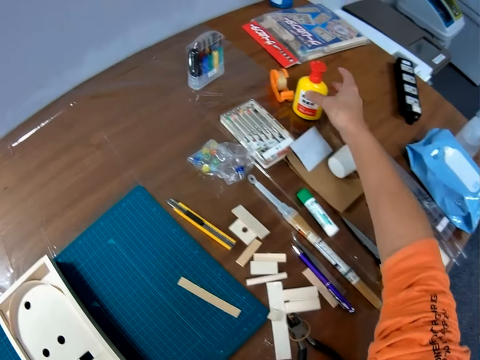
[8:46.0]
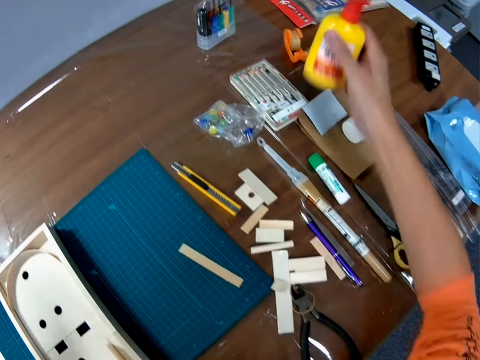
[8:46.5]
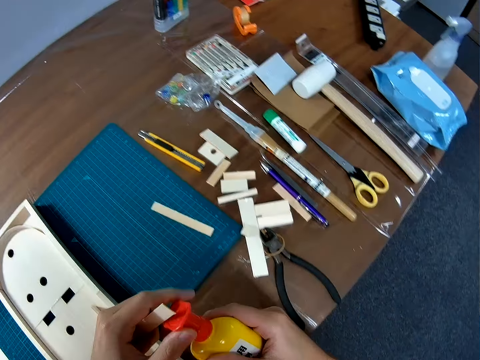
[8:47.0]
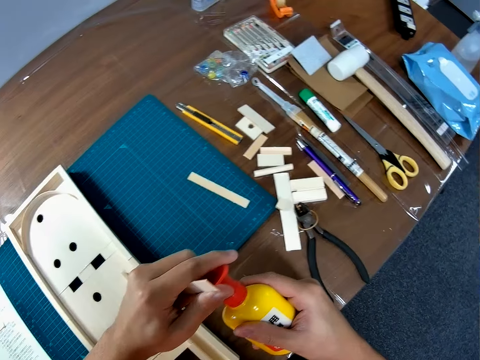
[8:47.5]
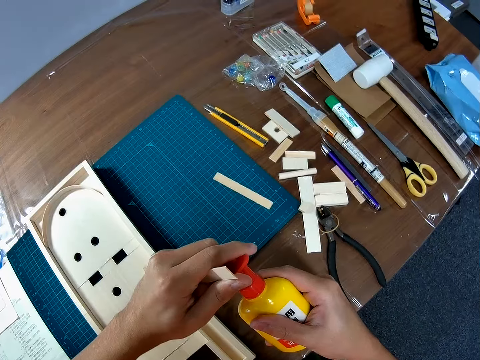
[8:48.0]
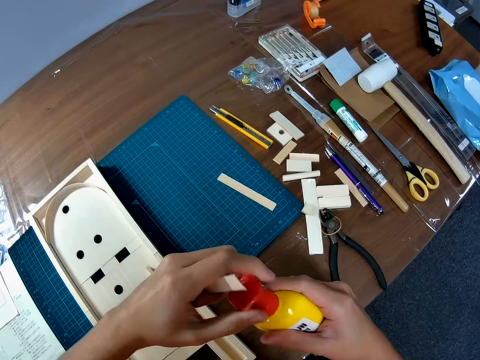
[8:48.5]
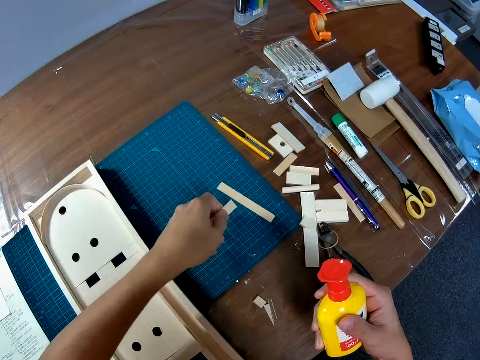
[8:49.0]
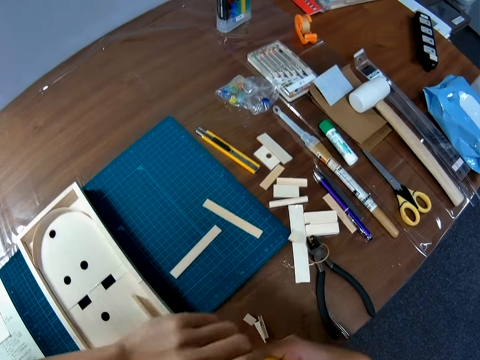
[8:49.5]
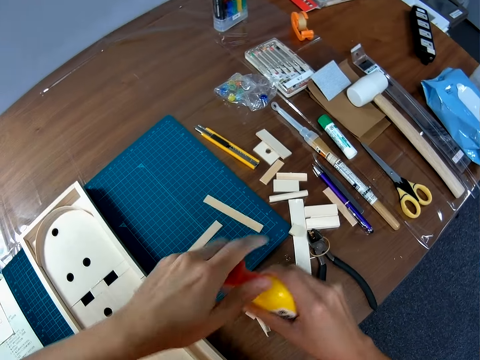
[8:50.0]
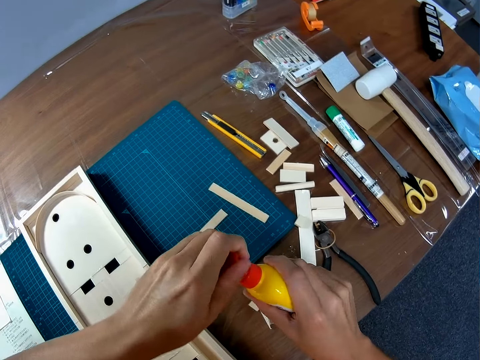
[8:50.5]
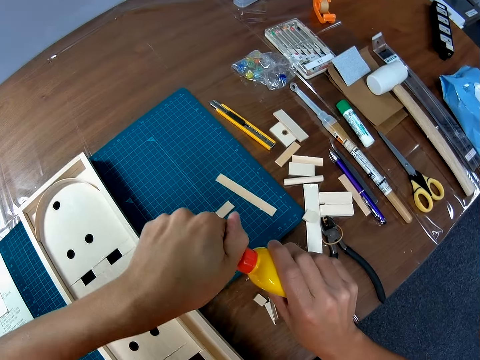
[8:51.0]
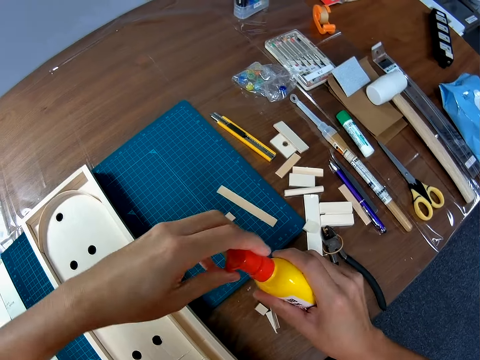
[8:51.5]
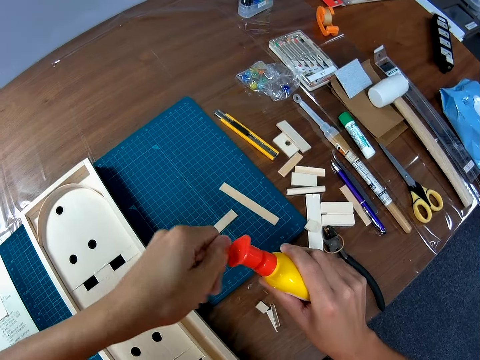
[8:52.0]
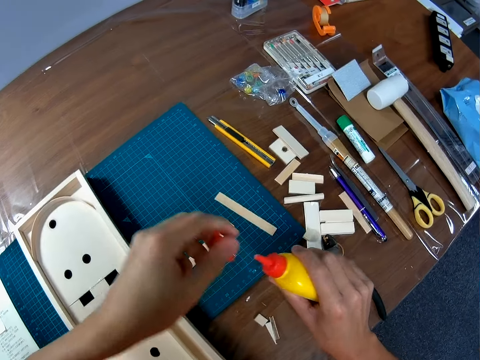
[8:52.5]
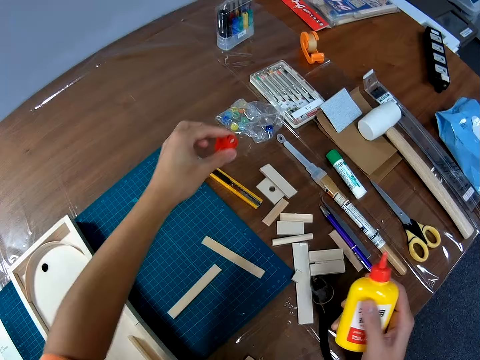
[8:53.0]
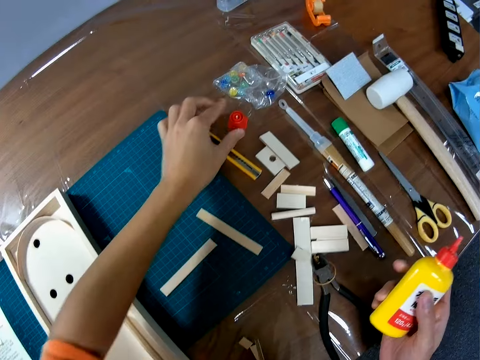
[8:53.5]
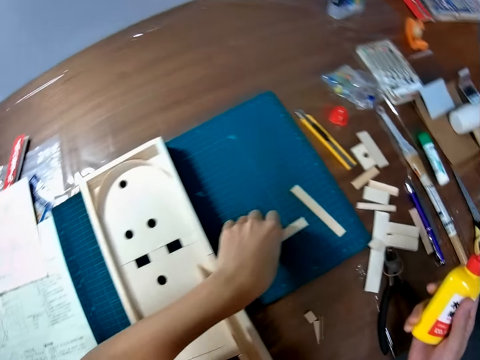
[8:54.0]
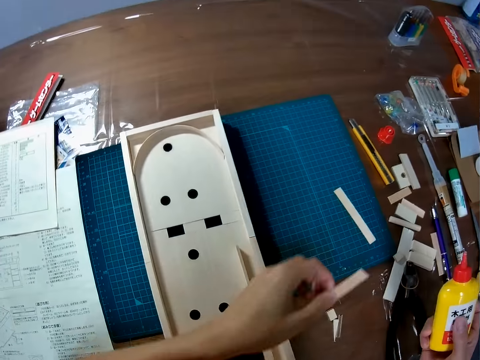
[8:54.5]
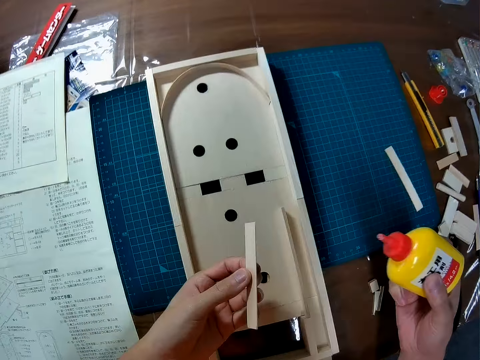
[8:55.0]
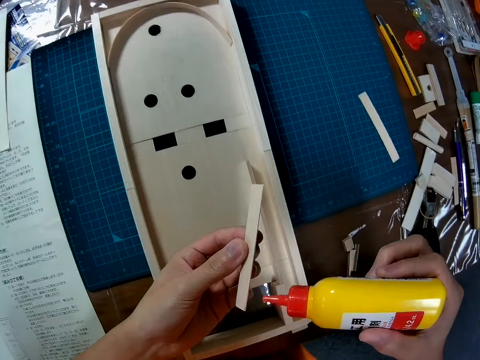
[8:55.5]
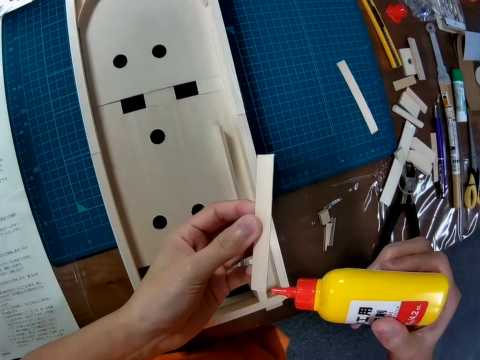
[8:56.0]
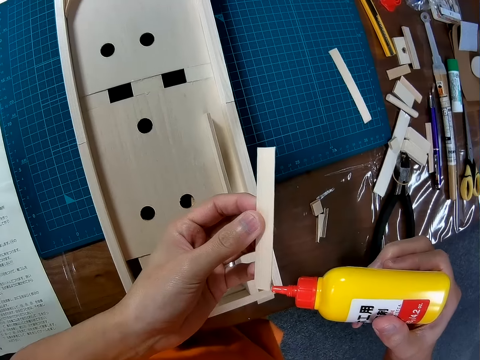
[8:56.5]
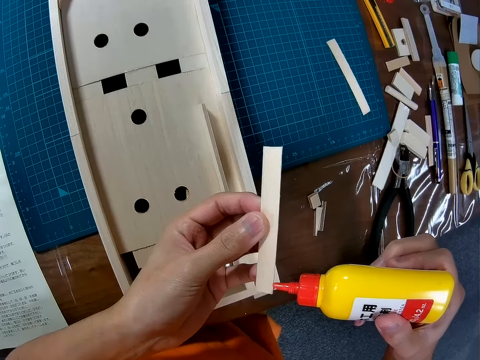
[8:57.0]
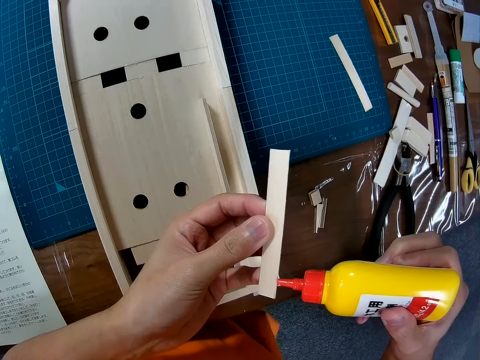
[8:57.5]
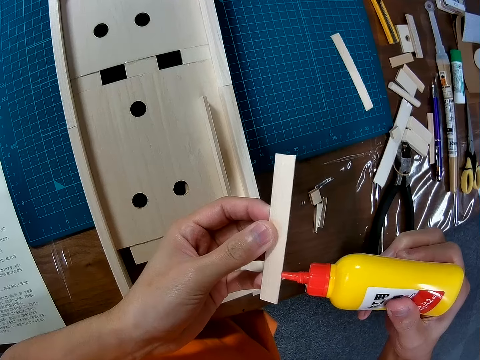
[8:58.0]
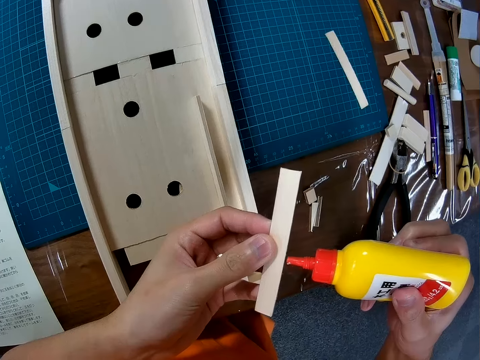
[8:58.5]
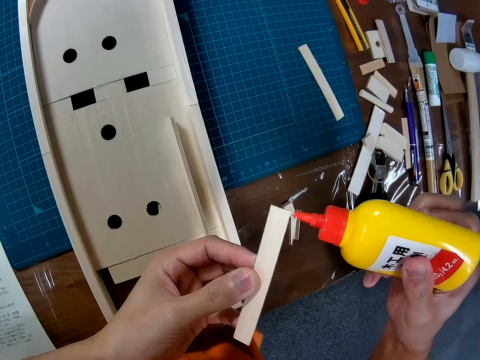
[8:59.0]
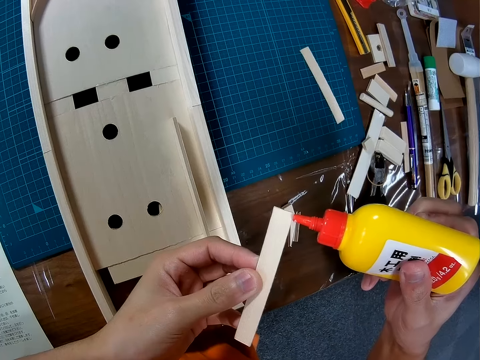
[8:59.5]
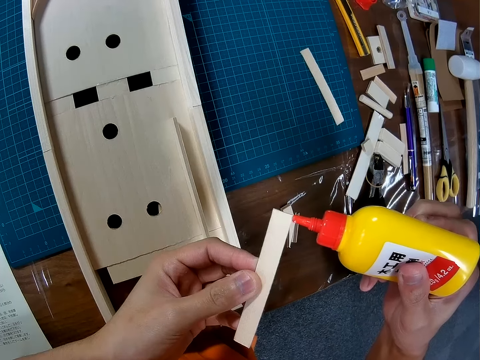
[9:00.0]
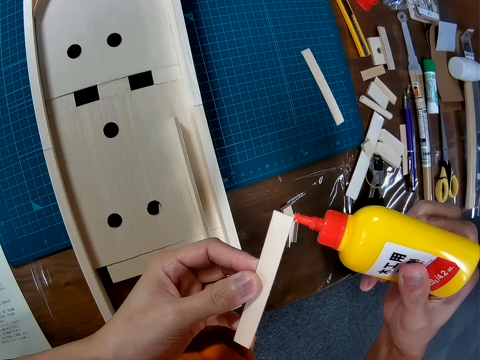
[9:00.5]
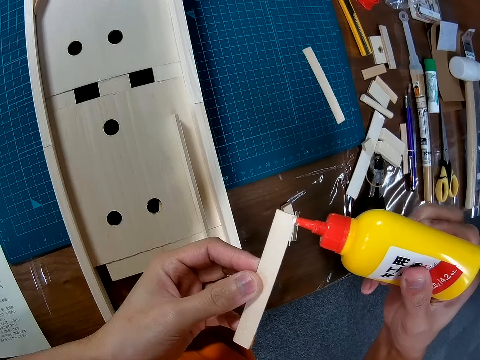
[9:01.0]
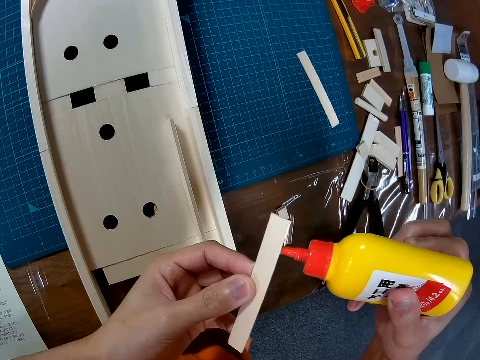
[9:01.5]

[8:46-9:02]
The camera wearer picks up a bottle of glue from the table with his right hand. He holds the cover of the bottle of glue with his left hand. He drops the piece of wood in his left hand on the cutting sheet. He opens the bottle of glue with his left hand. He drops the cover of the bottle of glue on the table. He picks up the piece of wood from the cutting sheet with his left hand. He applies glue to the piece of wood in his left hand from the bottle of glue in his right hand.

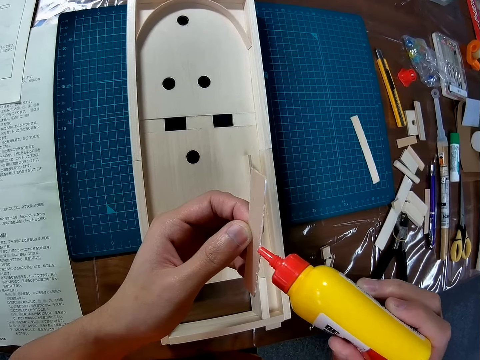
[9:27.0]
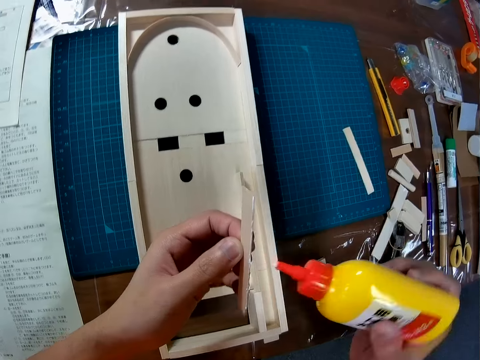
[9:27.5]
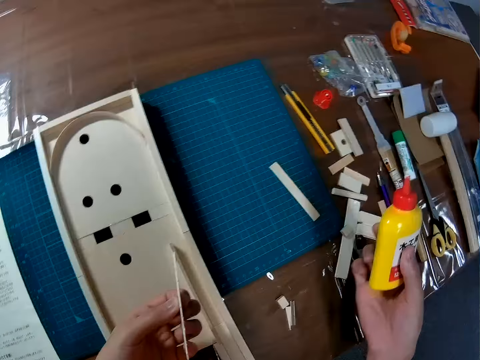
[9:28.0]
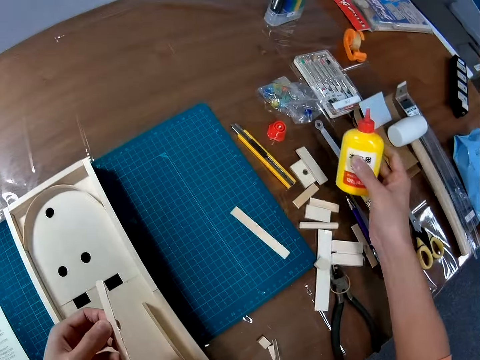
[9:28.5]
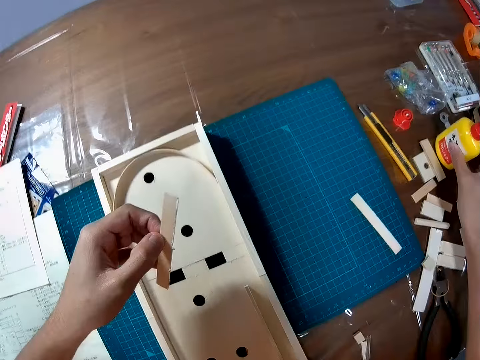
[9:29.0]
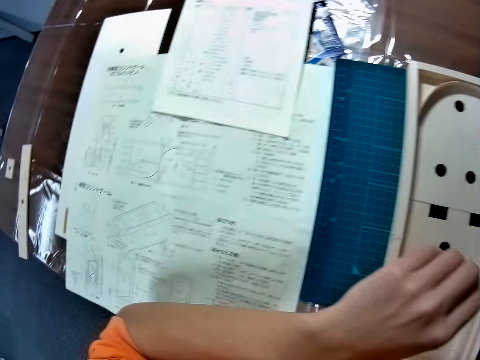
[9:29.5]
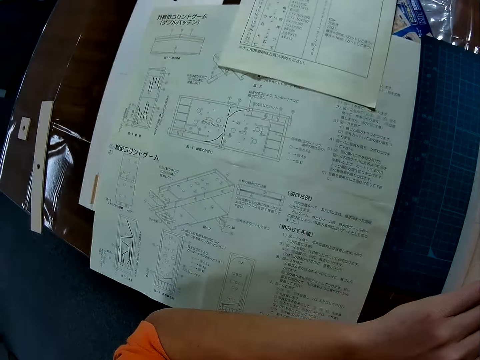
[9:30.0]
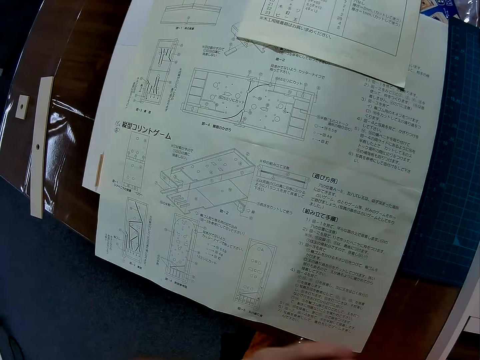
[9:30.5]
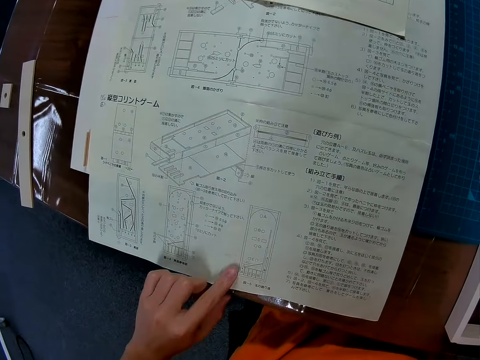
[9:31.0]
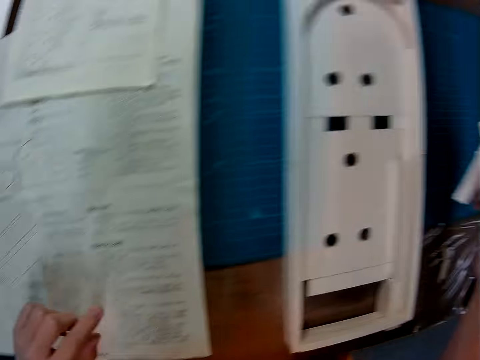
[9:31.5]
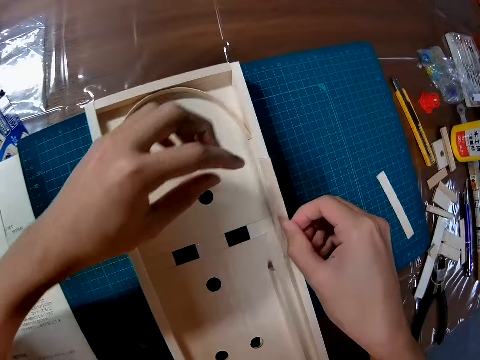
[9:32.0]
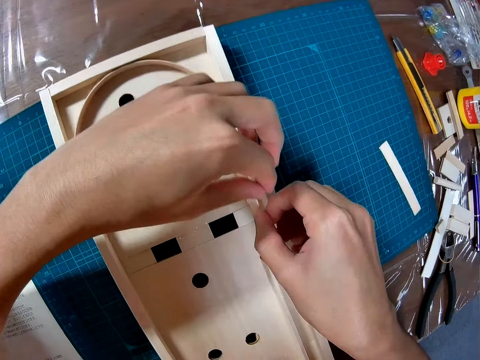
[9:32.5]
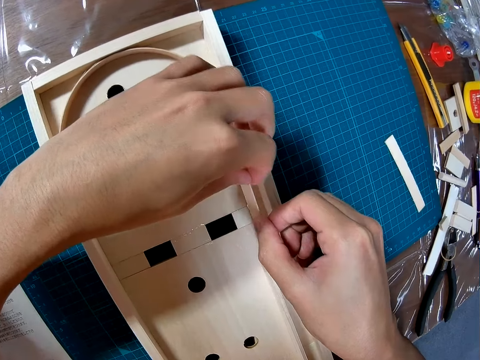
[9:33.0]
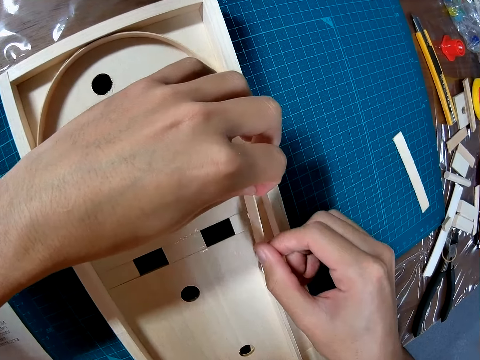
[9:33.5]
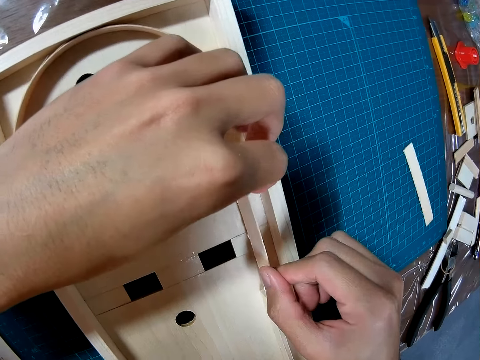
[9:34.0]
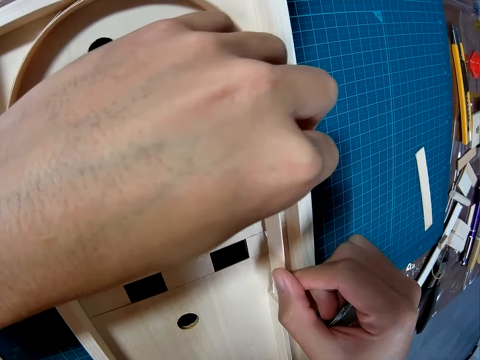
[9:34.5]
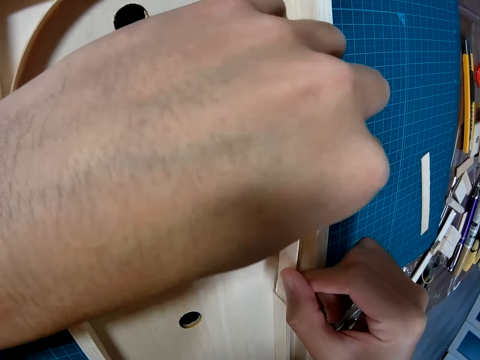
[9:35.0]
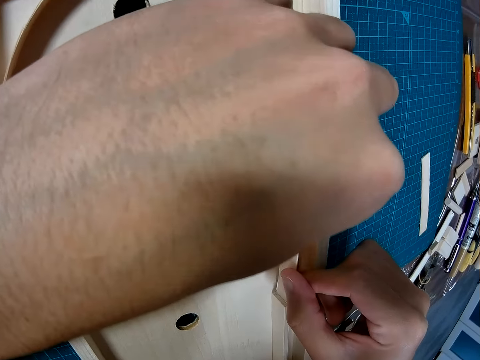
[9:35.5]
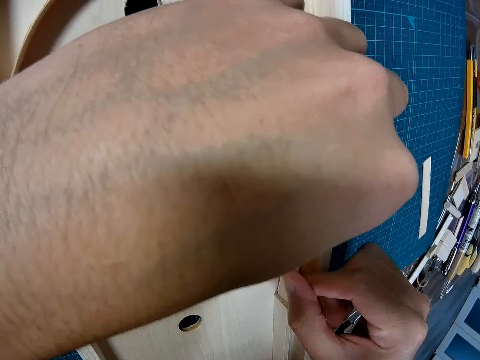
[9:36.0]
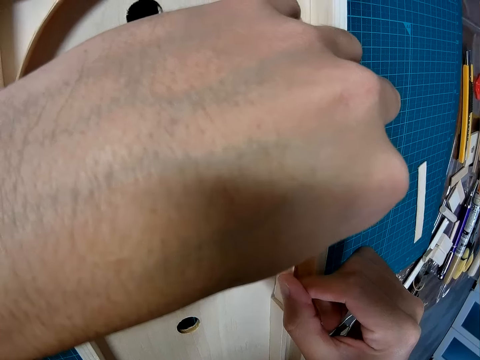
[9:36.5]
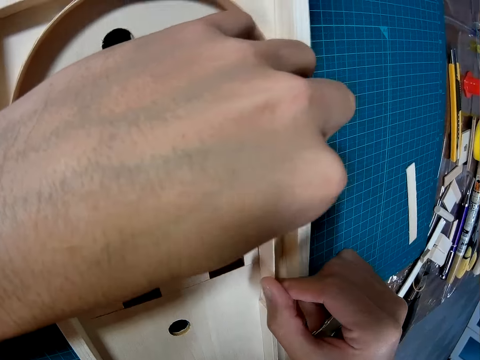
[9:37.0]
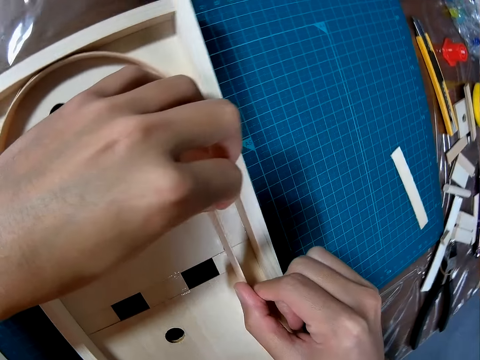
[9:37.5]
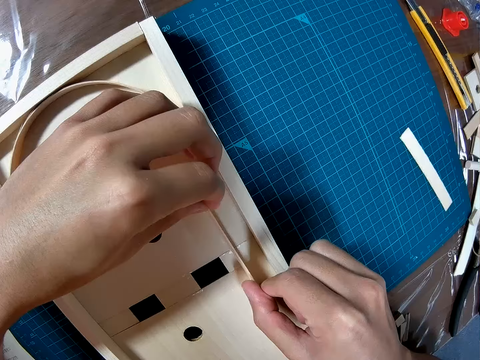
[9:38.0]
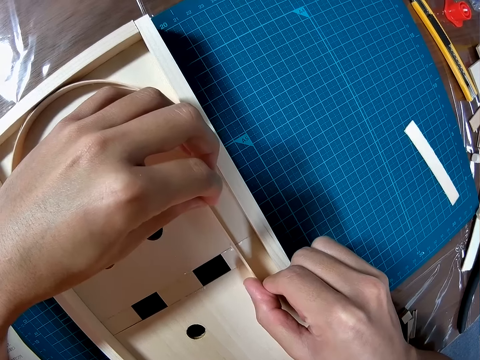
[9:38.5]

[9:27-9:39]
The camera wearer places the glue bottle on the table. He studies the manual or sketch paper on the table. He points his finger on the sketch paper. He fixes the wood piece on the wood craft on the table.
